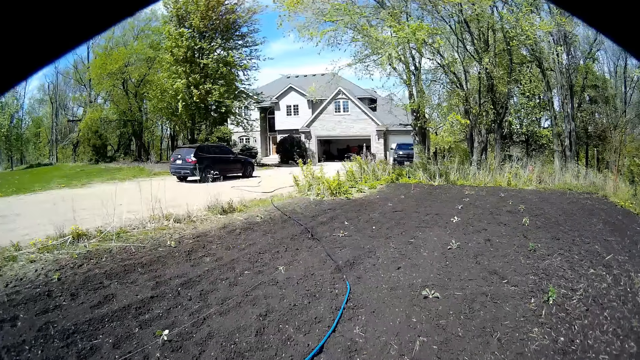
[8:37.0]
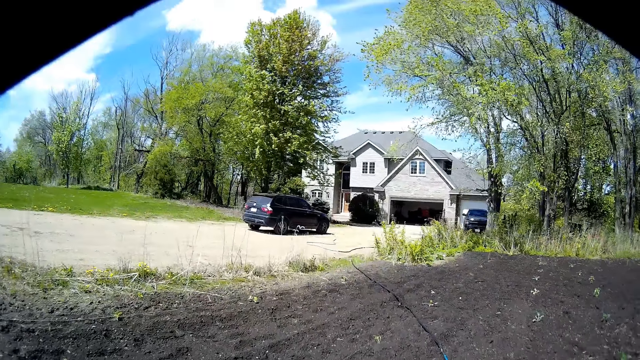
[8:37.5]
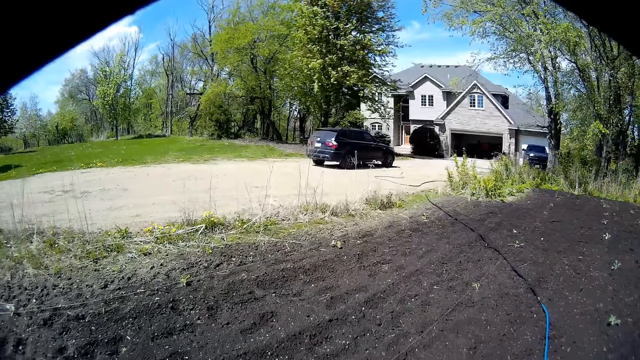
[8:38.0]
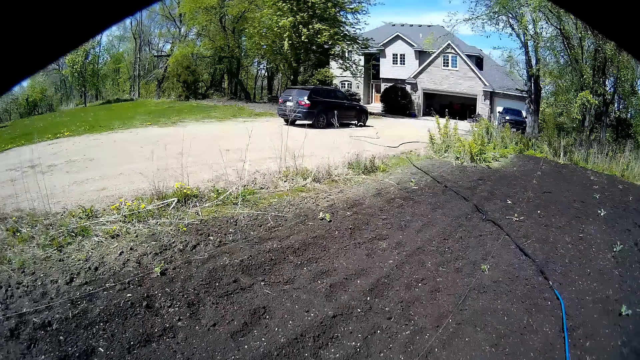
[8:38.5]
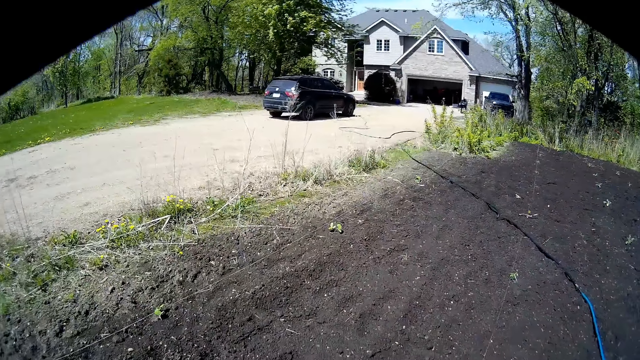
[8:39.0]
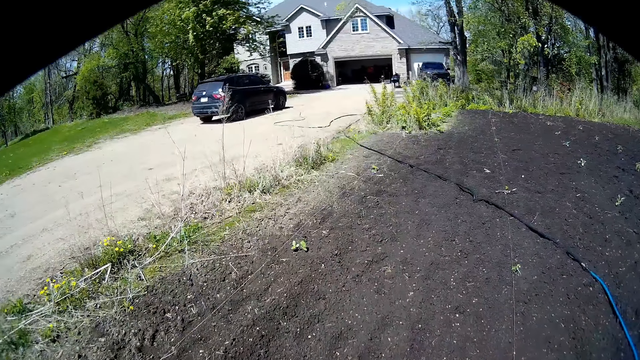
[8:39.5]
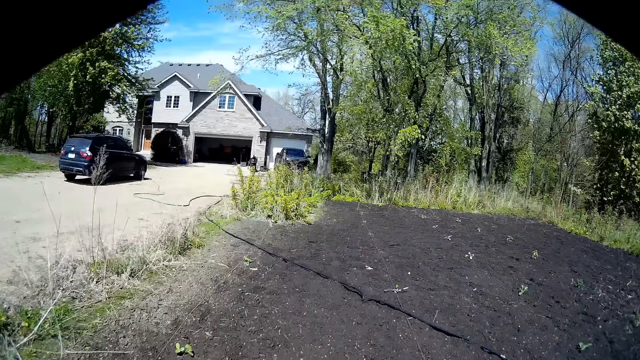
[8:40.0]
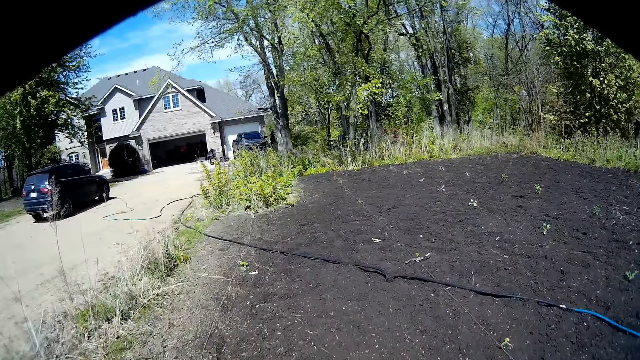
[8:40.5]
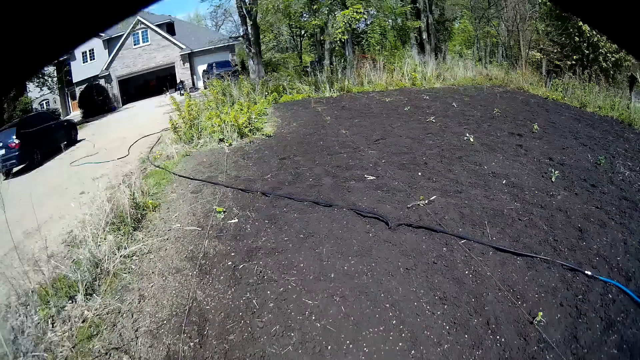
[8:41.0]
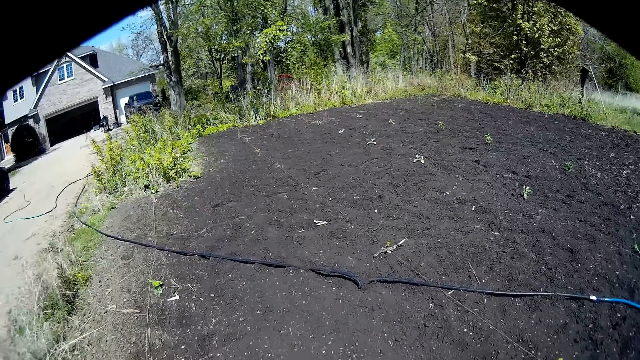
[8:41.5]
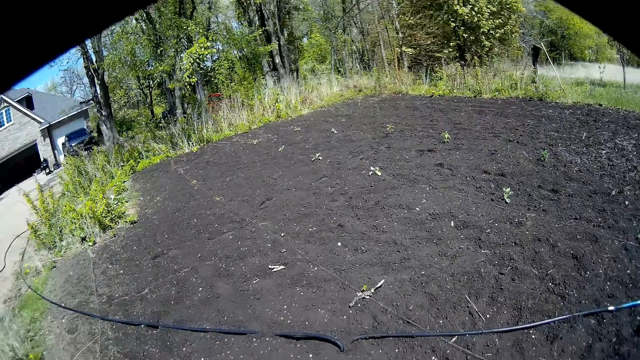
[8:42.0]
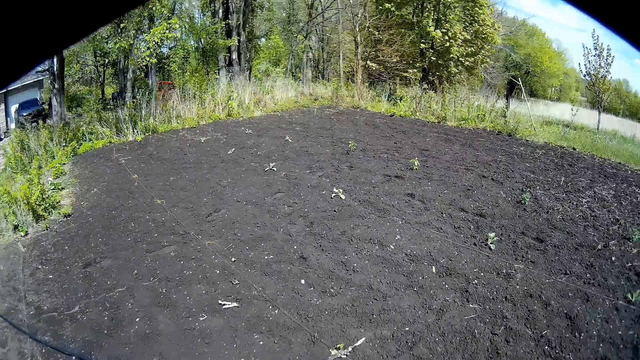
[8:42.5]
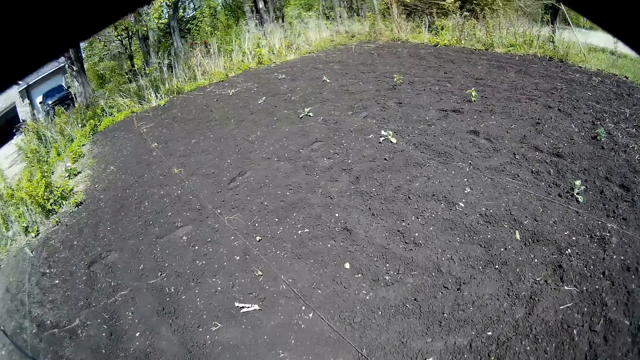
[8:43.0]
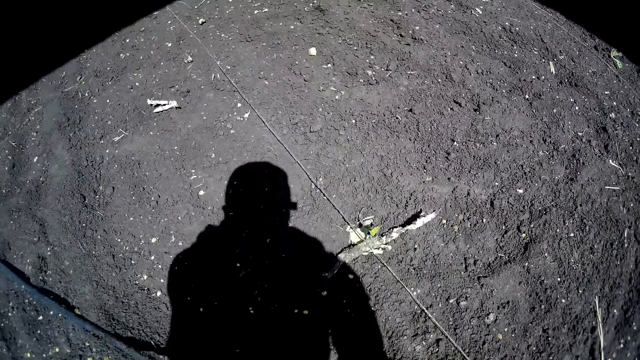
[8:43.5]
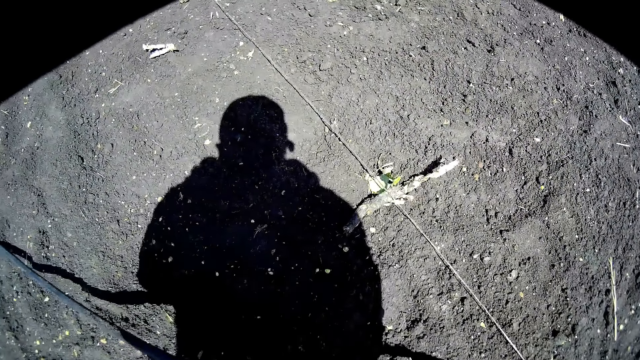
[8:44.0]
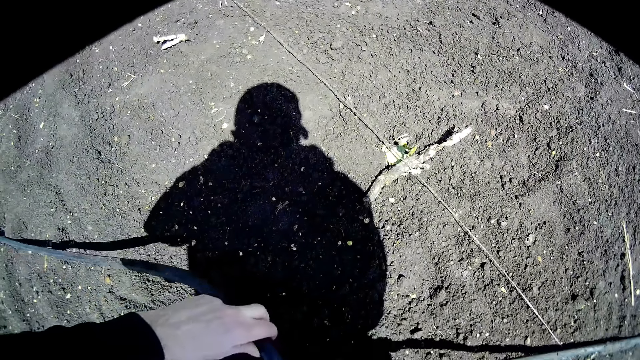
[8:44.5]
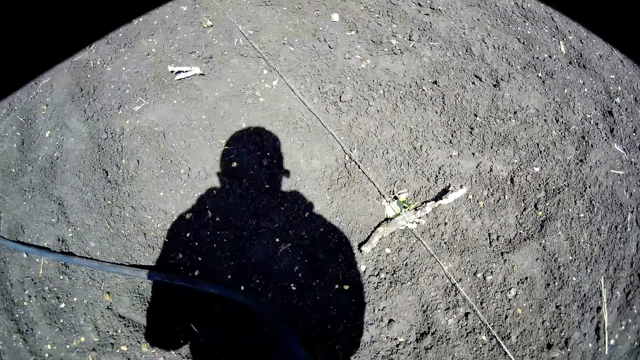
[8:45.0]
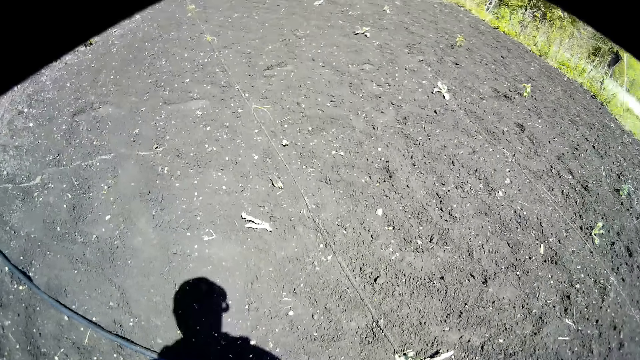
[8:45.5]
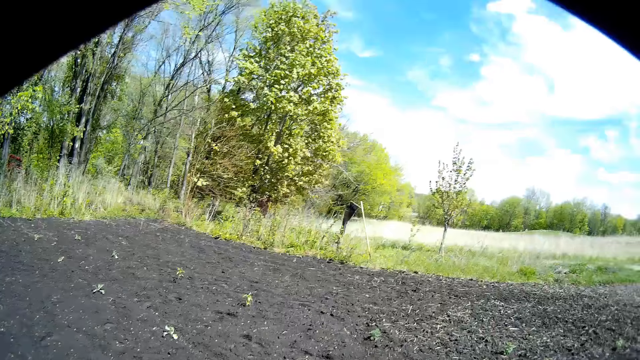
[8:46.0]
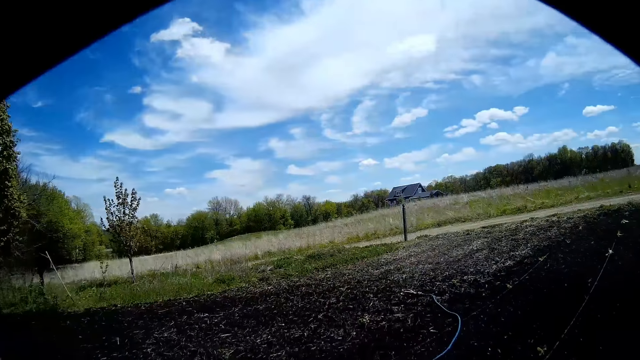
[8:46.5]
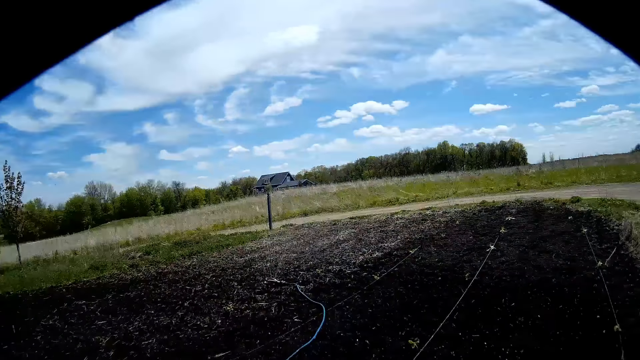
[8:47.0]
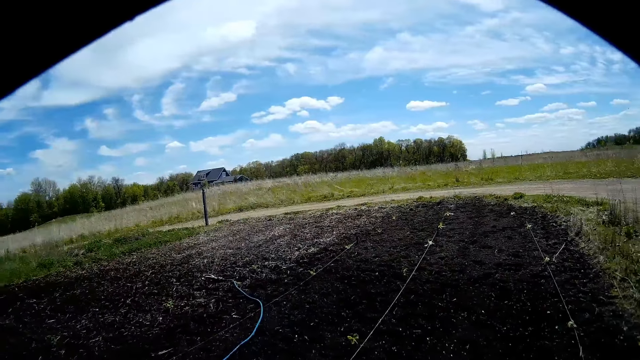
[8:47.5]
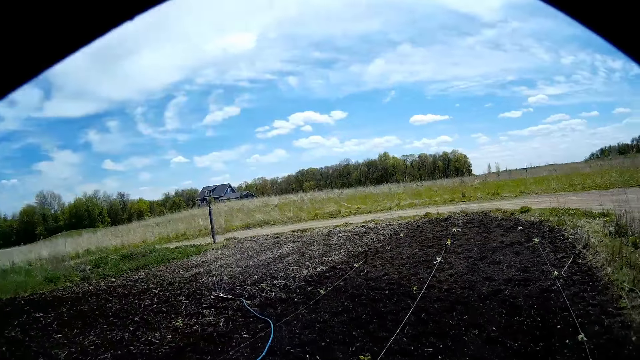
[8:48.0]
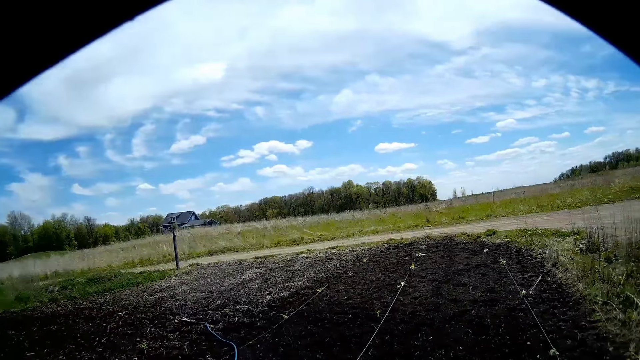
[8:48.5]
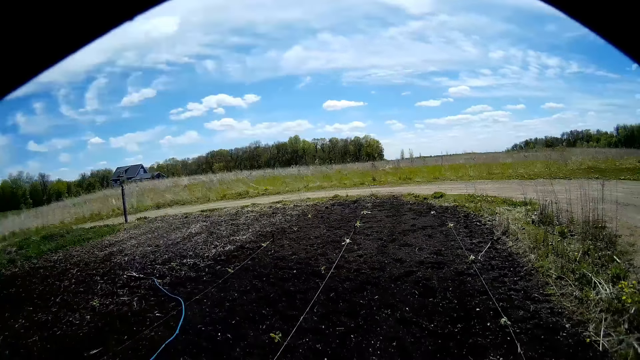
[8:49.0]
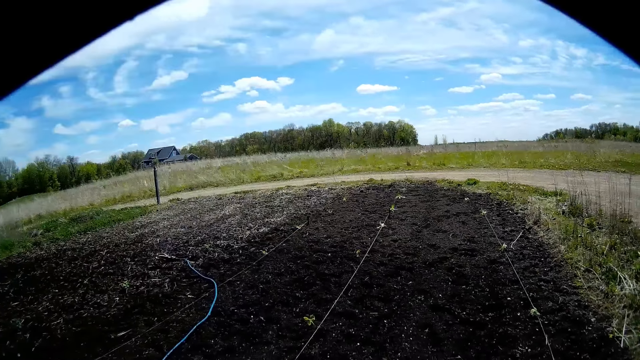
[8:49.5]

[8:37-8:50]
The camera wearer walks on the garden. He adjusts the pipe on the garden. He touches the hose with his left hand. He walks on the garden.

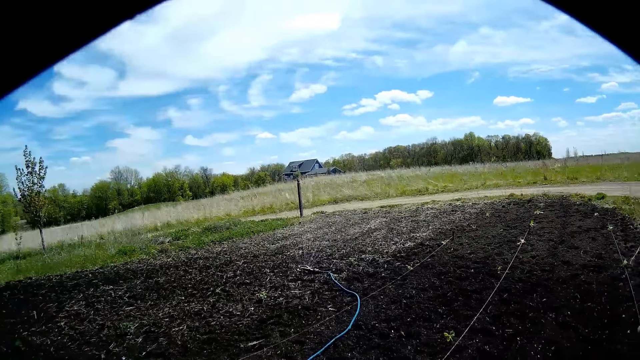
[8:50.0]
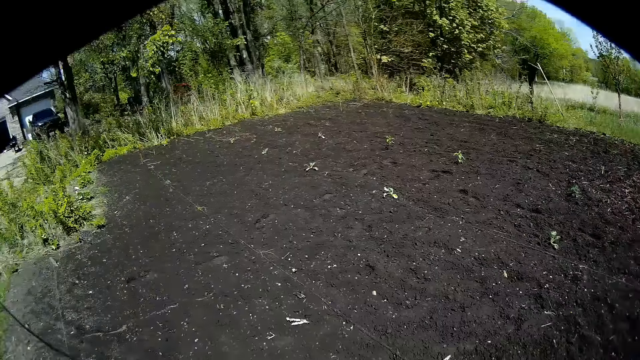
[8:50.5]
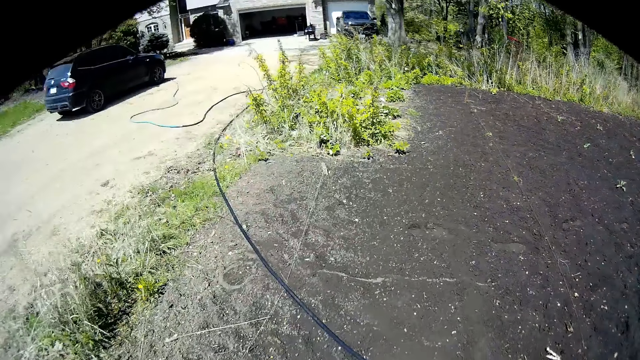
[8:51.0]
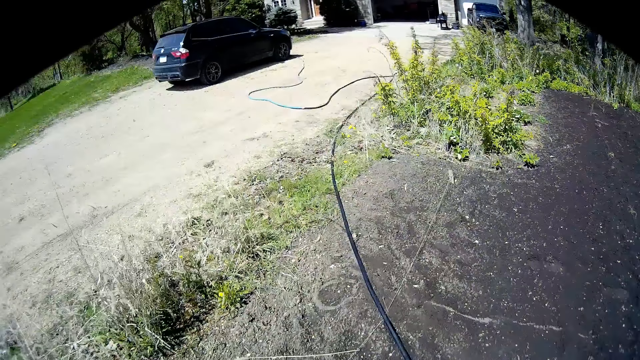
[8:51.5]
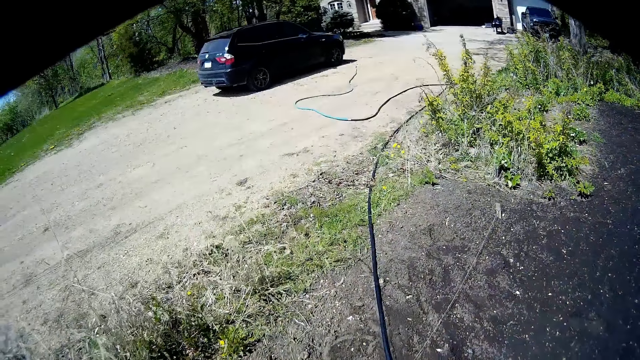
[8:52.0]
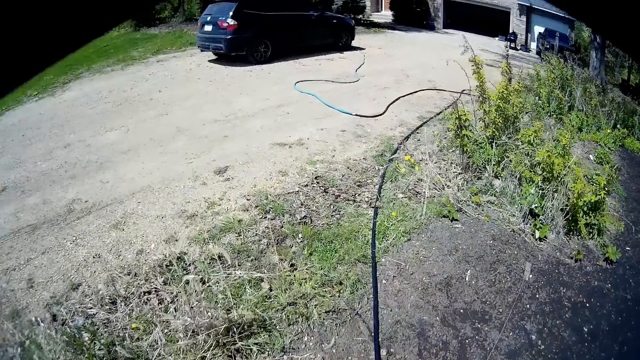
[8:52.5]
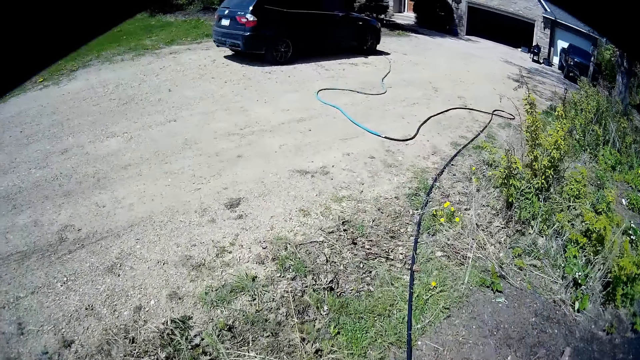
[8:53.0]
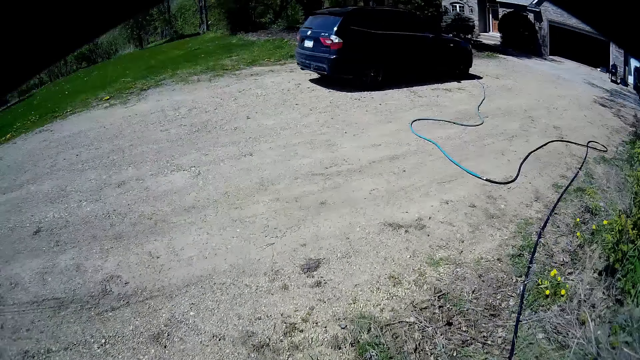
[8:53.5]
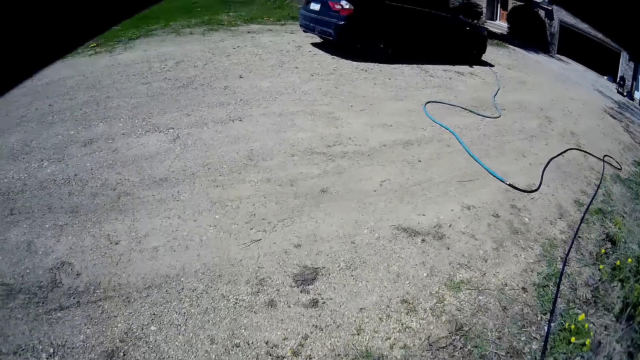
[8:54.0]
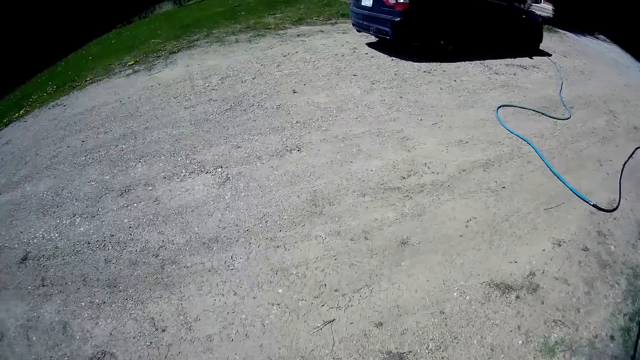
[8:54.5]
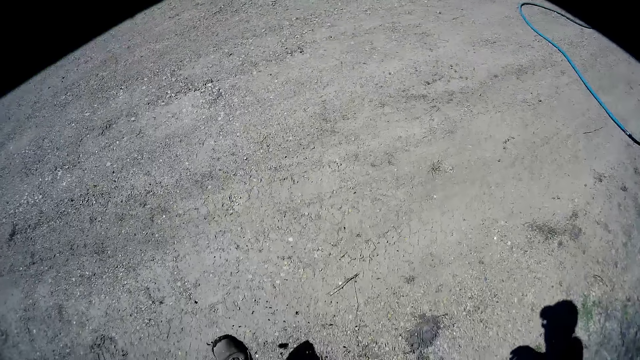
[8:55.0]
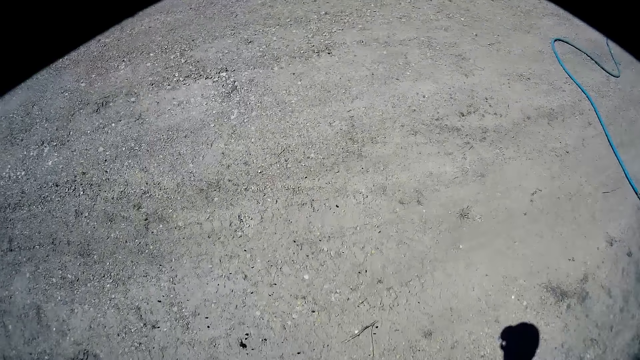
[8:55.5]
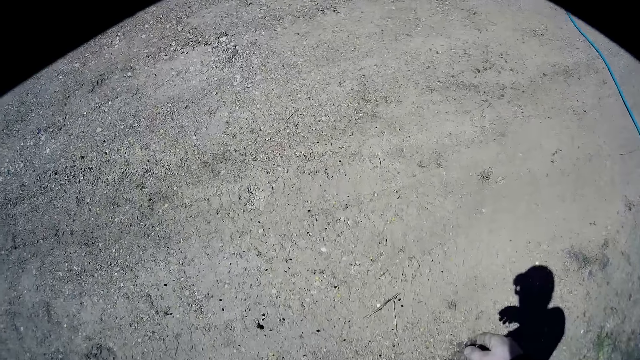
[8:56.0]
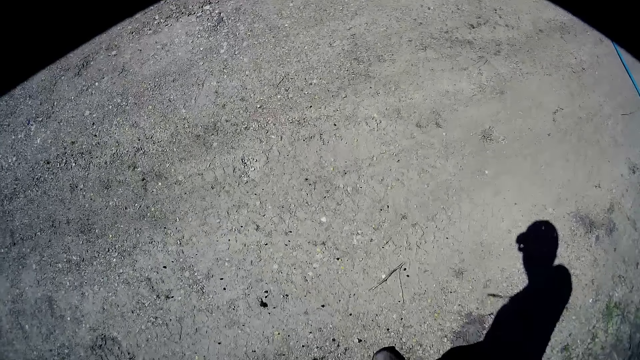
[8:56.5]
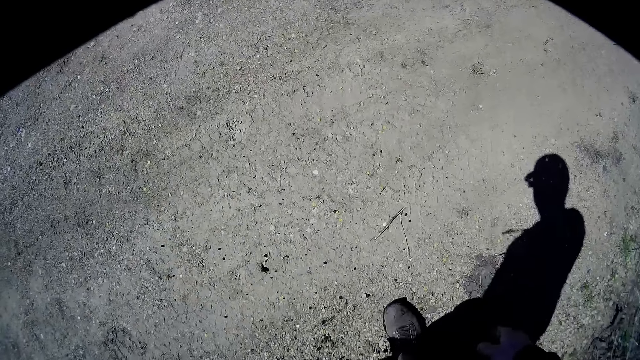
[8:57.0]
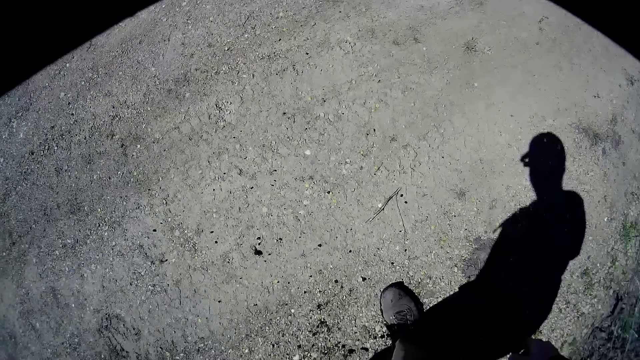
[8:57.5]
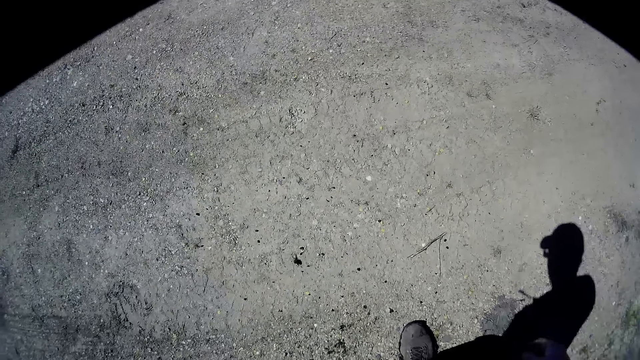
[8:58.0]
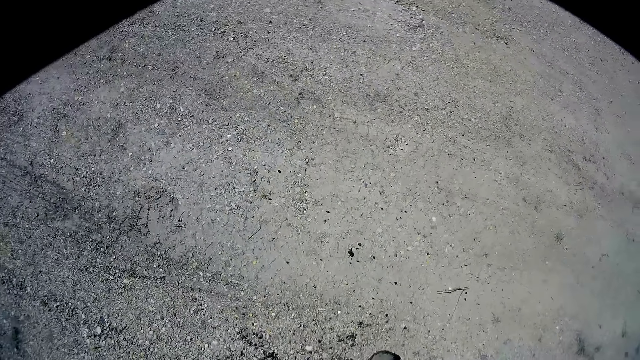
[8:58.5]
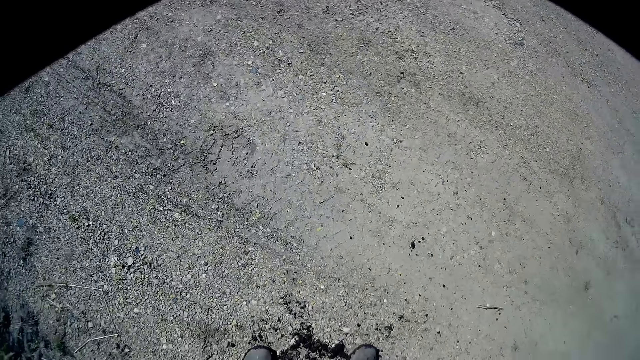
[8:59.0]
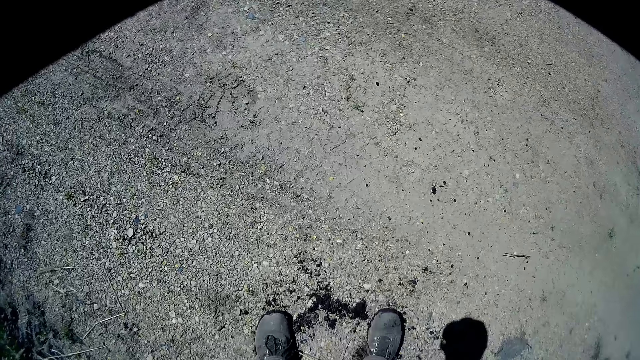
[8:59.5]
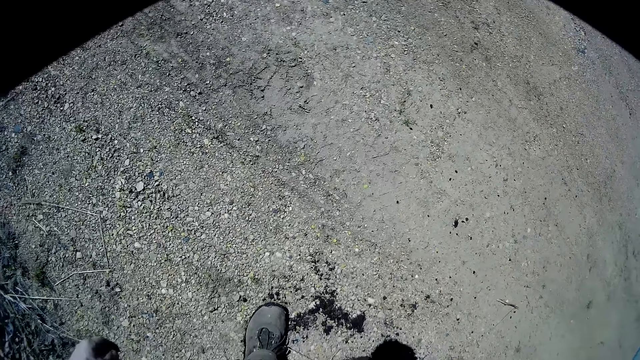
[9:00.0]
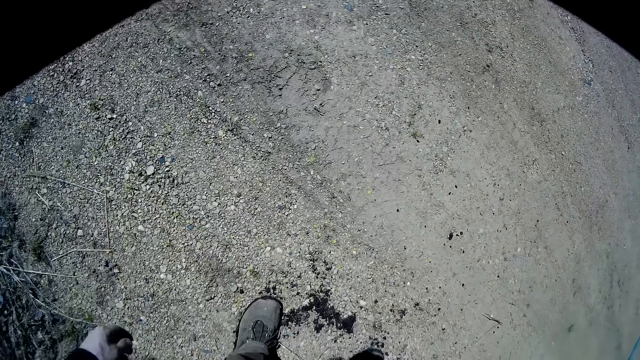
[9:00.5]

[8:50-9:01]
The camera wearer walks out of the farm. He dusts the dirt on his shoe.
